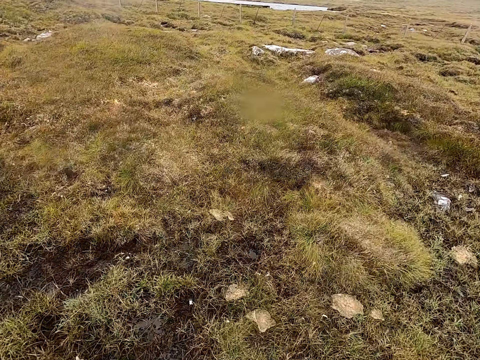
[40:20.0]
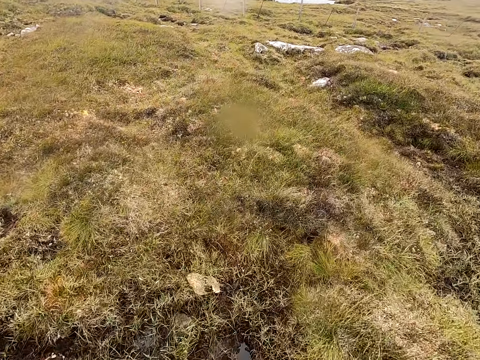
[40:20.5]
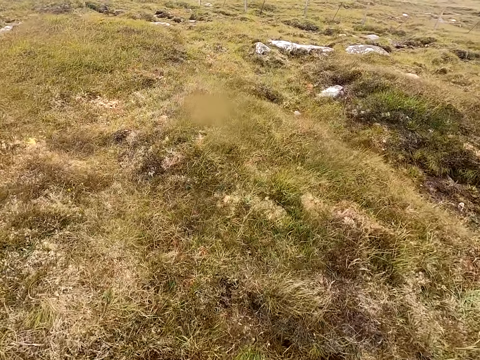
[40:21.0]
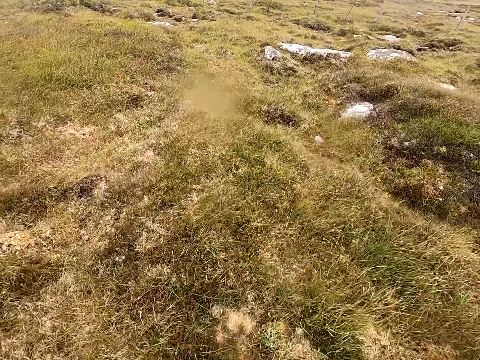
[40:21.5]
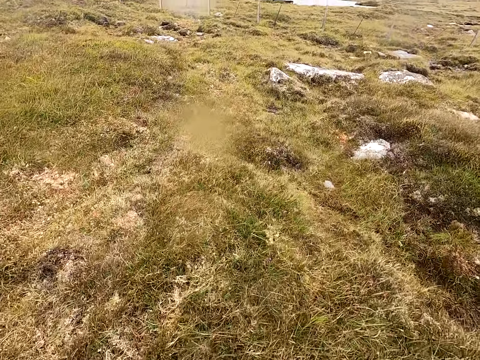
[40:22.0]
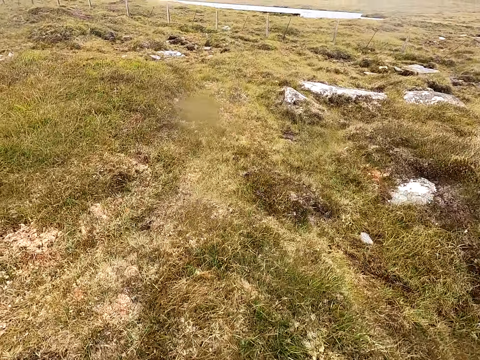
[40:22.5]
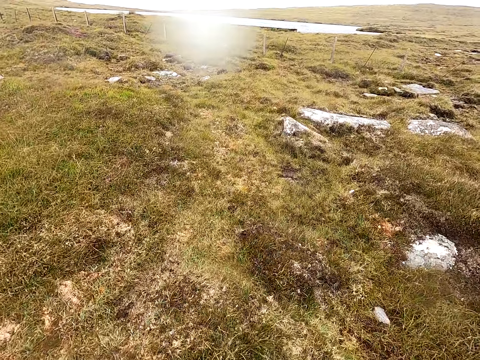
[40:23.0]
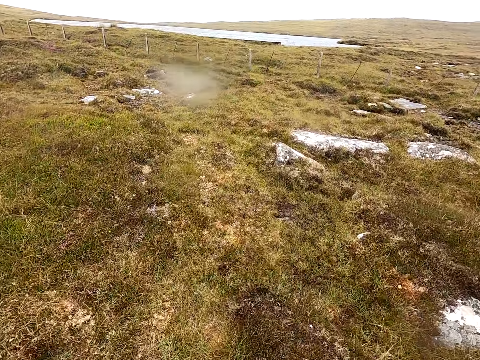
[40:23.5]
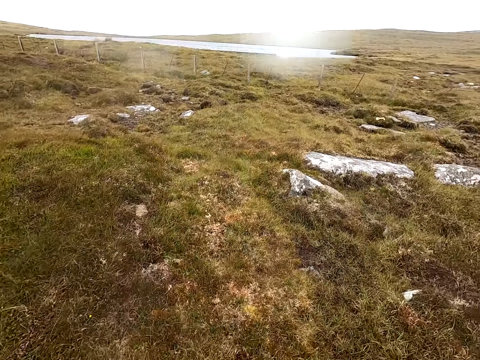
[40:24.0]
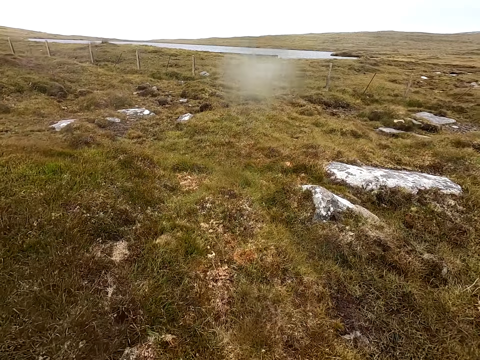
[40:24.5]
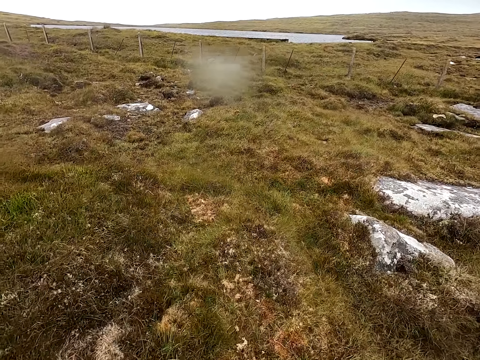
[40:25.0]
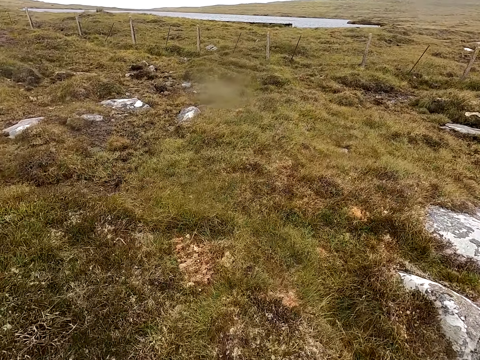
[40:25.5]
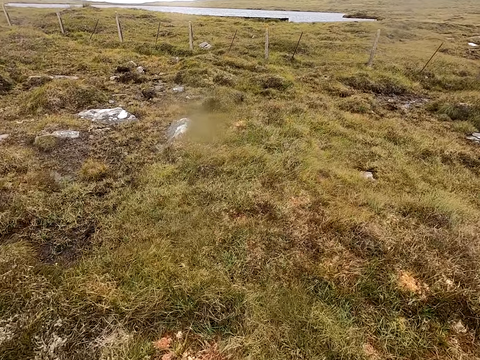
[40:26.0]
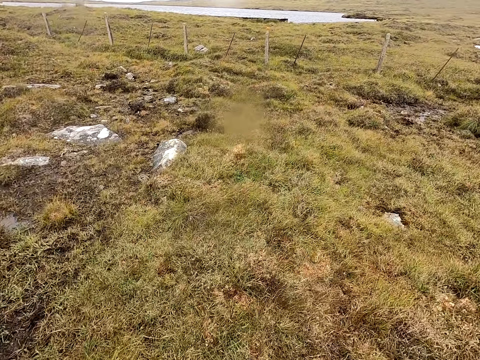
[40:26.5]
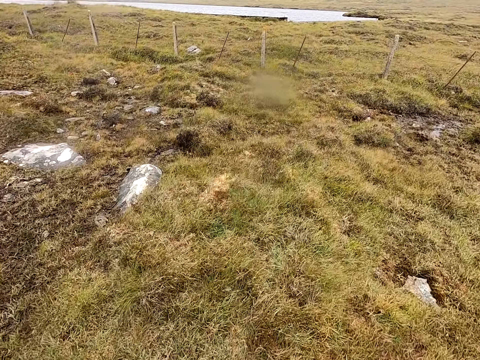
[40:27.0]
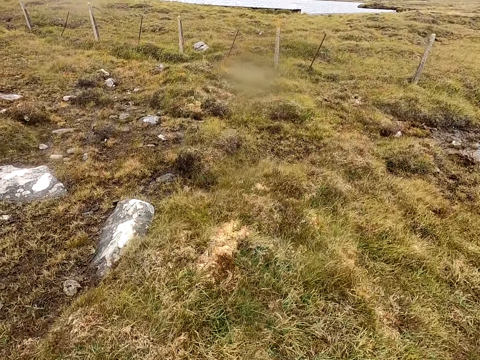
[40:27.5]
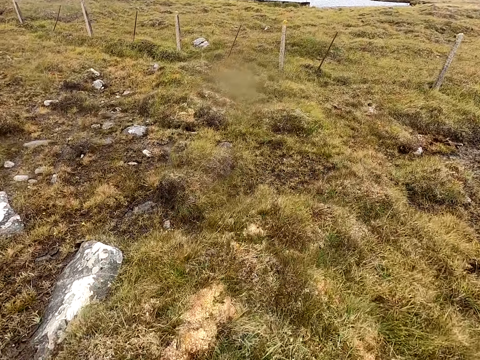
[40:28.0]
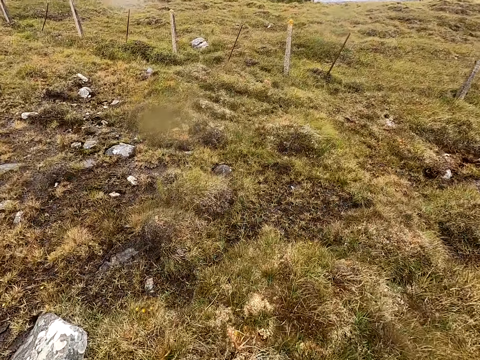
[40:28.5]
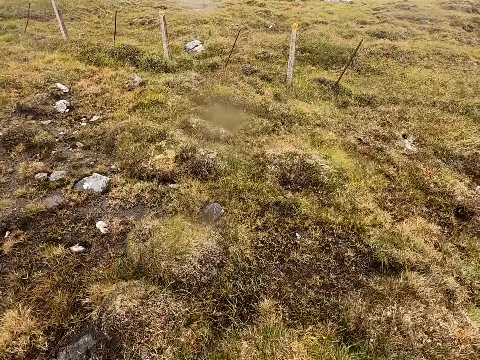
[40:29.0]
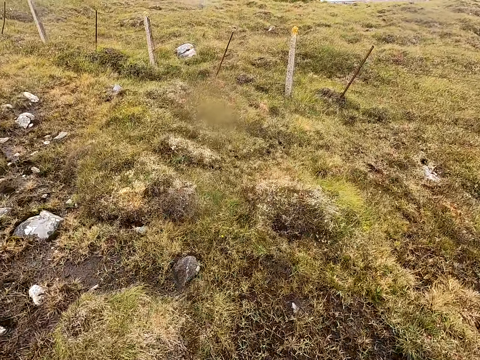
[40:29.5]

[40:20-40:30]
The camera wearer walks in the field.

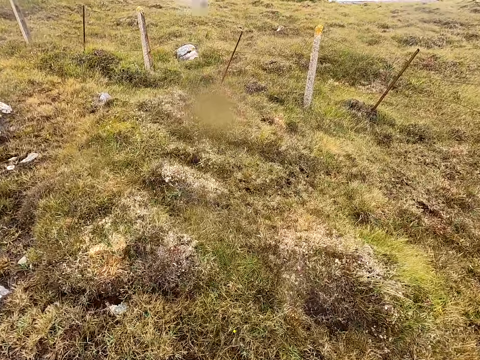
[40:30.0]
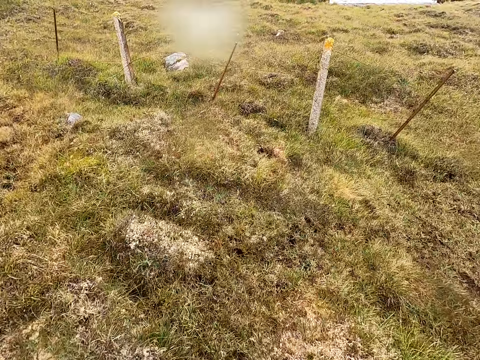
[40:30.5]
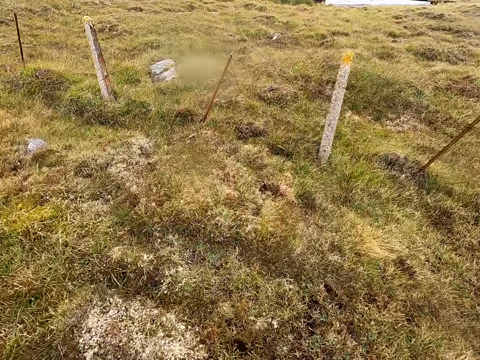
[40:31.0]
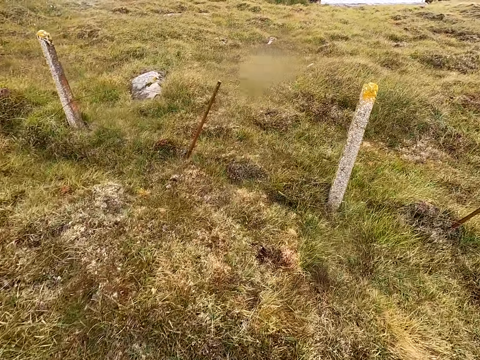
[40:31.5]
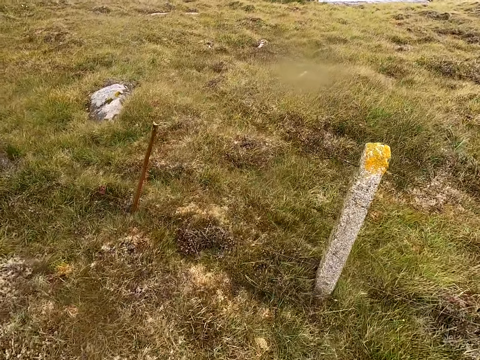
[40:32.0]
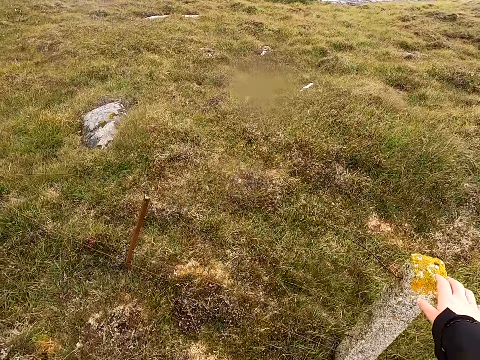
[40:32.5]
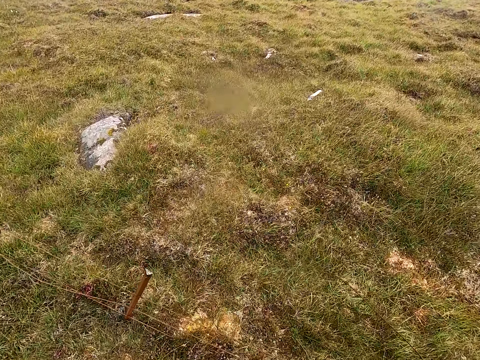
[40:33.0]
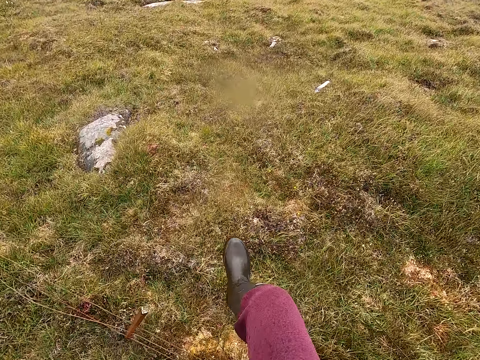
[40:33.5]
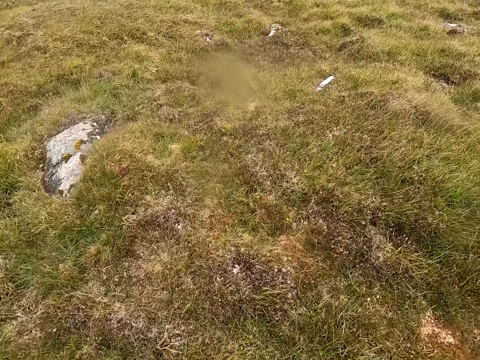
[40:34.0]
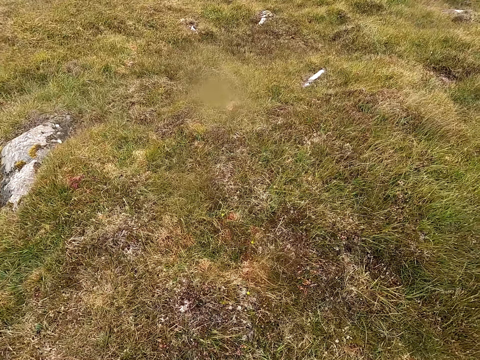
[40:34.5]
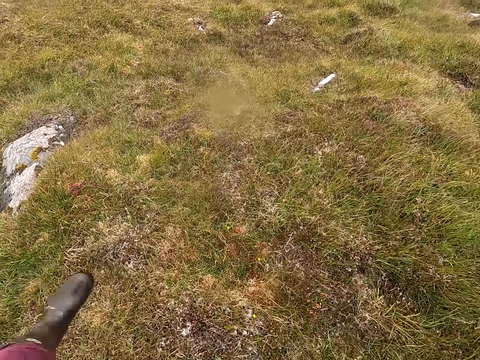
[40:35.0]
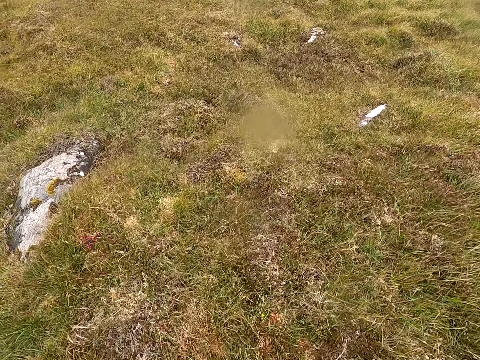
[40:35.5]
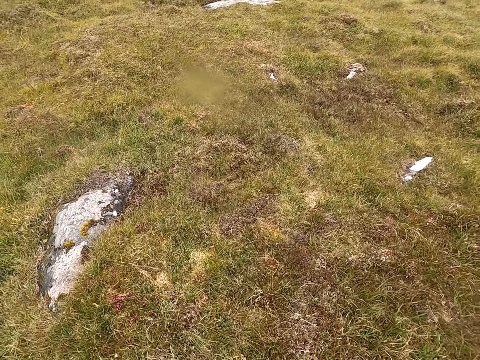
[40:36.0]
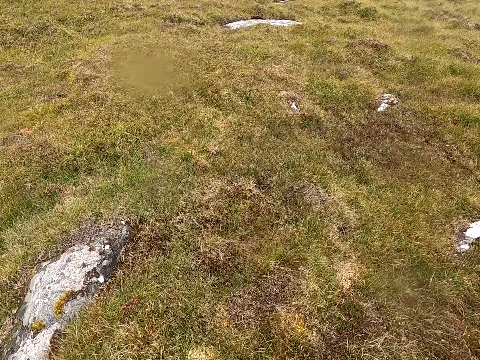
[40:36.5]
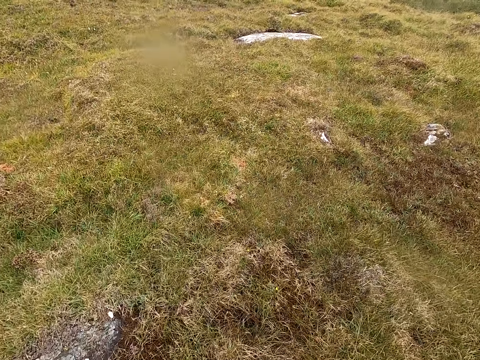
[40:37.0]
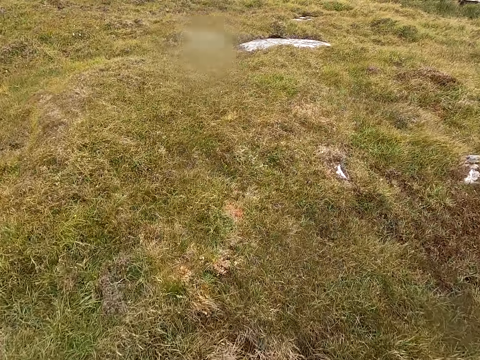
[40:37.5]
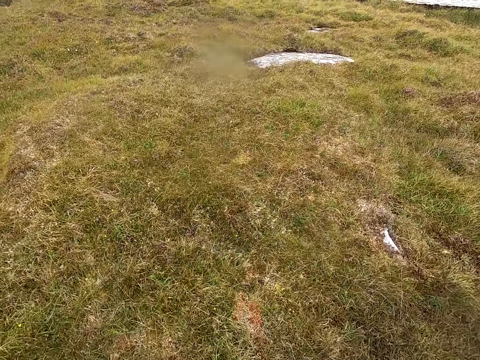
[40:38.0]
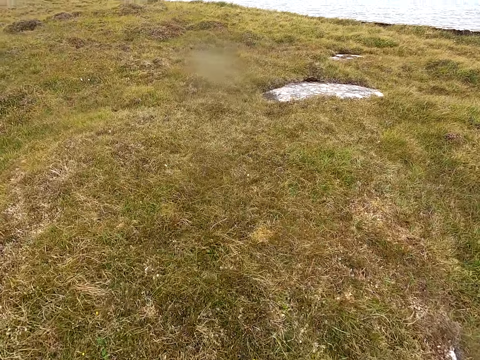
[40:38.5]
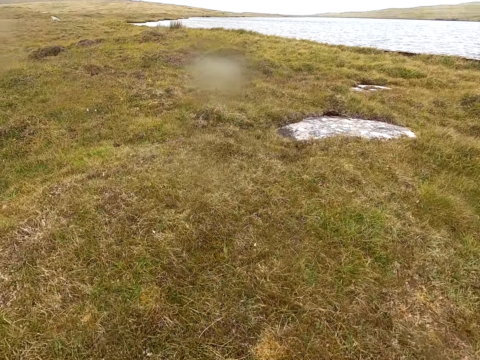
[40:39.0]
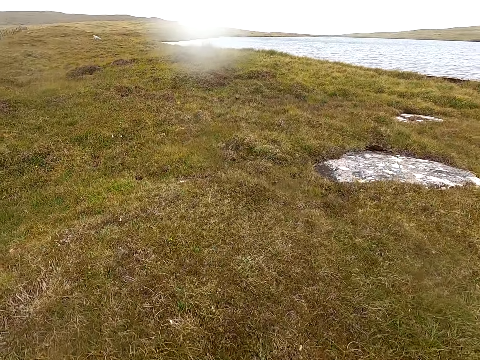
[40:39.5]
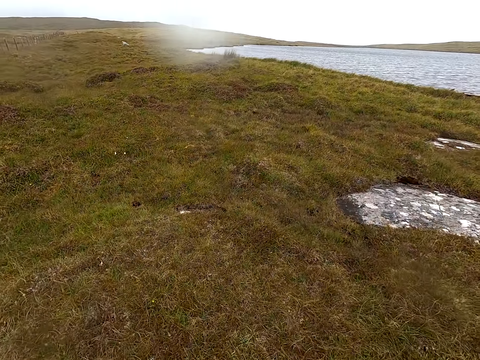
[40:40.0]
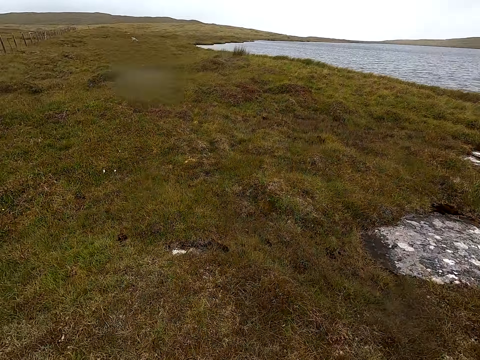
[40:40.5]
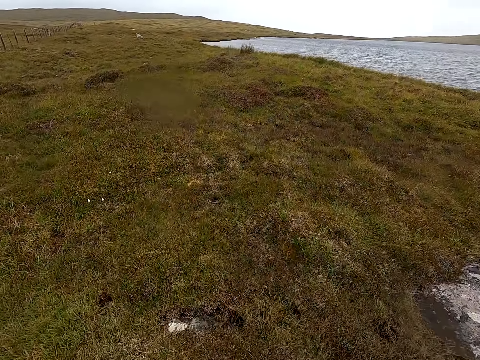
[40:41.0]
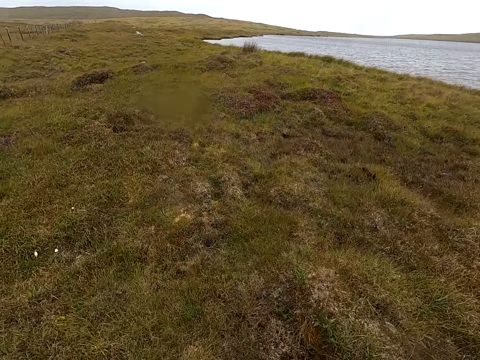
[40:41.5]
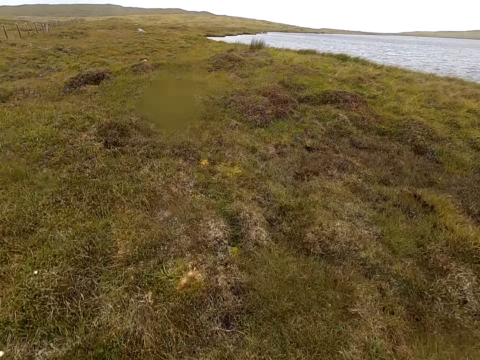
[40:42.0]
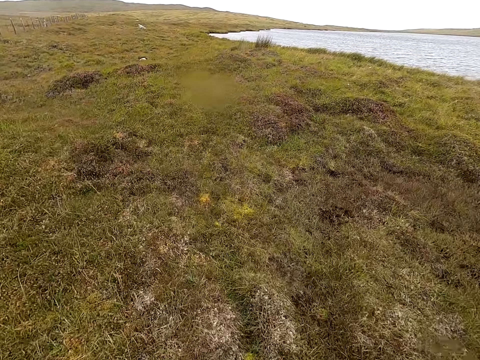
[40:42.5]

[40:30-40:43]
The camera wearer touches the concrete post. They jump over the fence. They walk in the field.

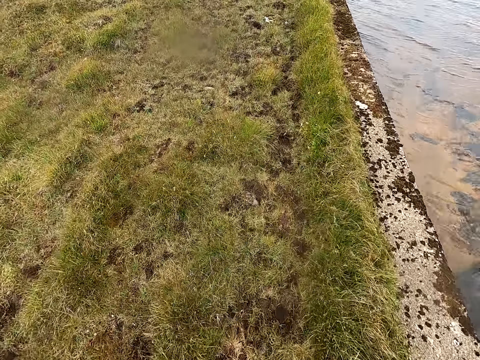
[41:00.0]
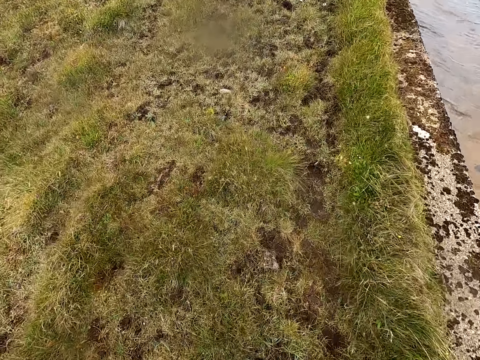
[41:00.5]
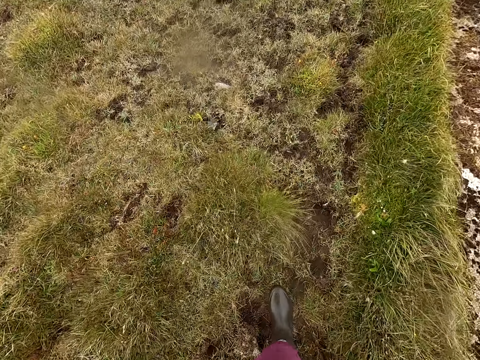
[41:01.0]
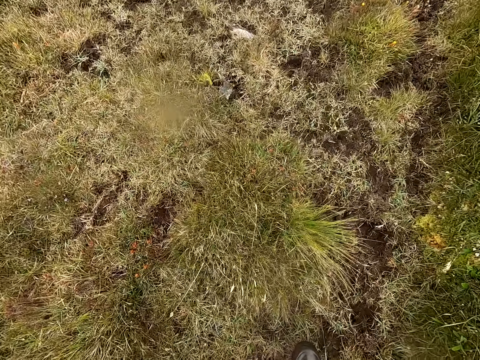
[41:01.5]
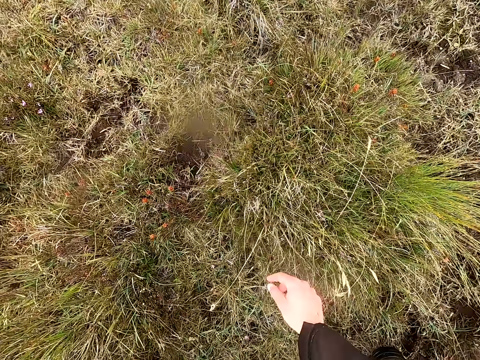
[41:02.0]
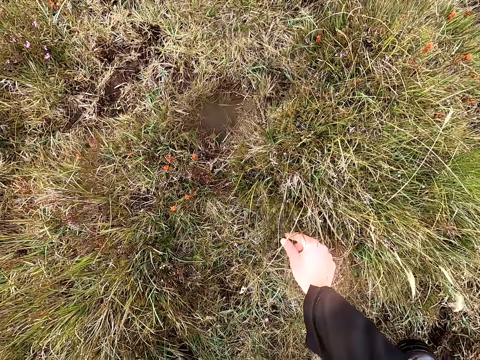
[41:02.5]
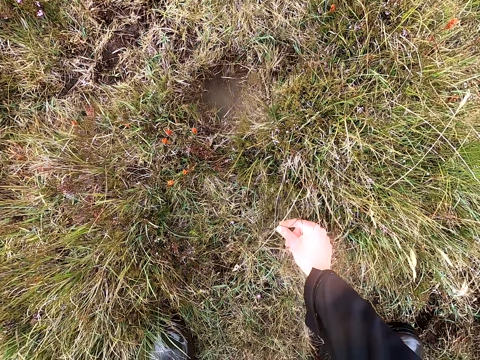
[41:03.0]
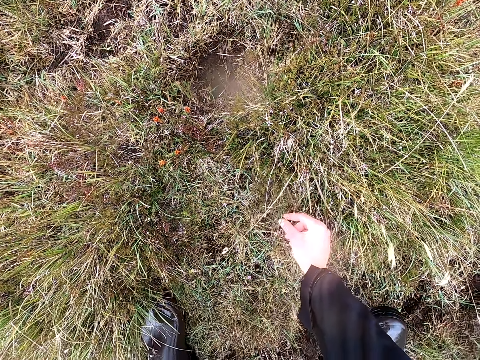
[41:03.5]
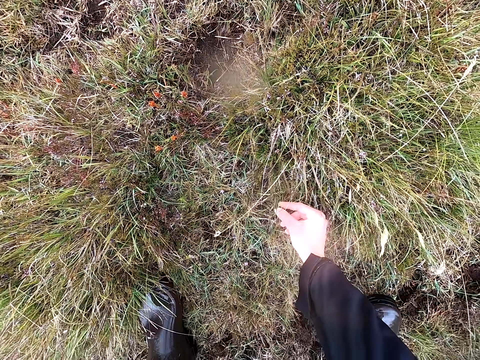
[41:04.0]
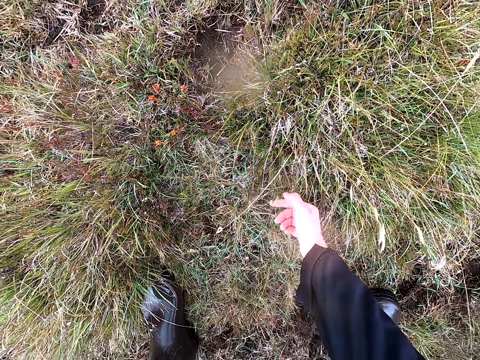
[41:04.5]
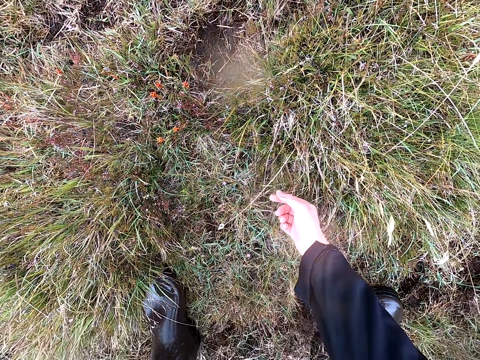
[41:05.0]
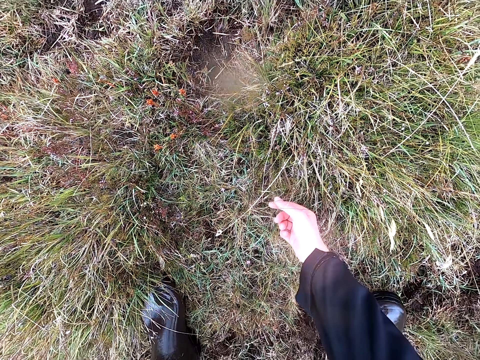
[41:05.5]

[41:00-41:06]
The camera wearer stops walking. They touch the grass. They pick the flower on the grass.
